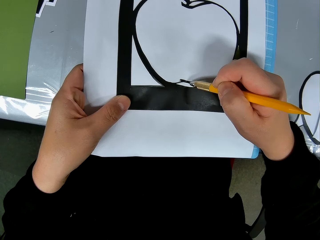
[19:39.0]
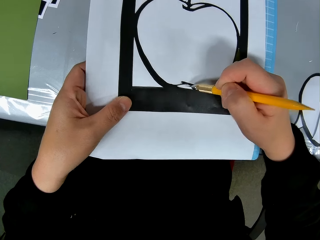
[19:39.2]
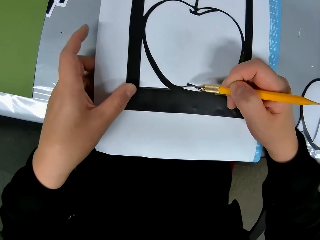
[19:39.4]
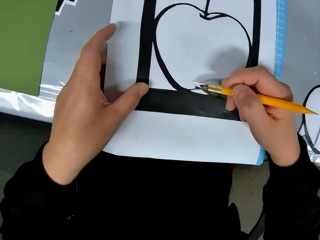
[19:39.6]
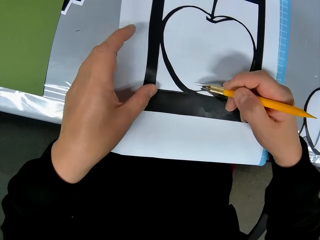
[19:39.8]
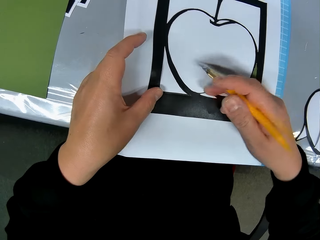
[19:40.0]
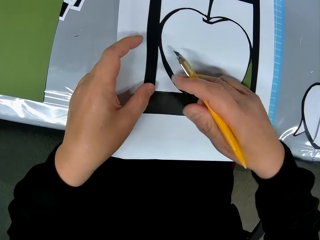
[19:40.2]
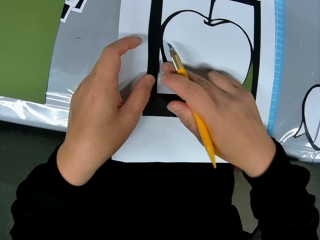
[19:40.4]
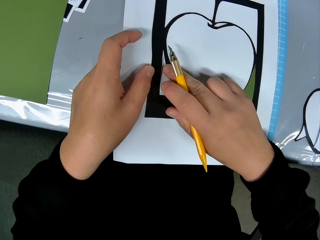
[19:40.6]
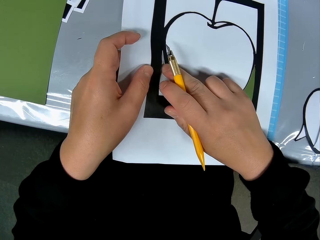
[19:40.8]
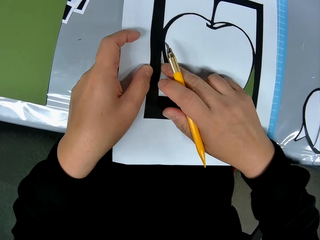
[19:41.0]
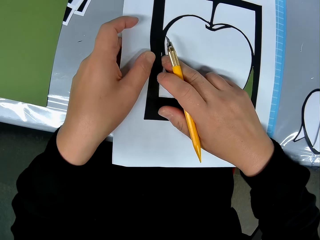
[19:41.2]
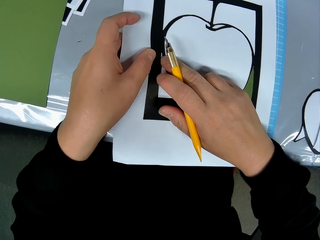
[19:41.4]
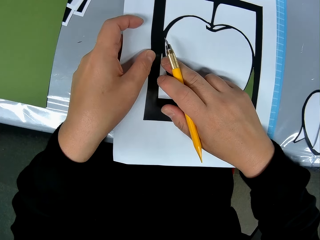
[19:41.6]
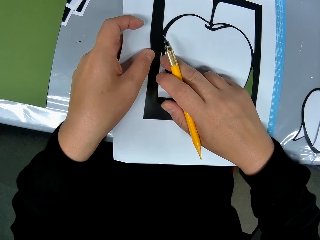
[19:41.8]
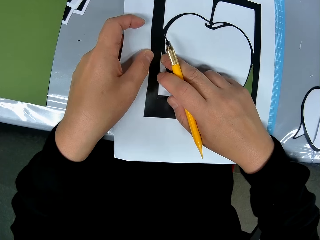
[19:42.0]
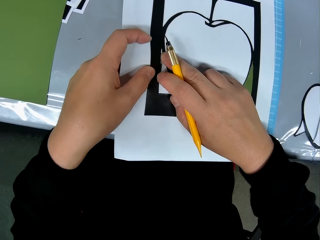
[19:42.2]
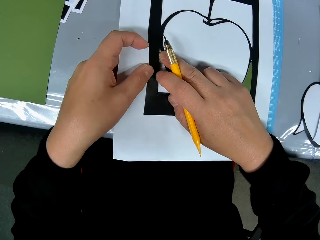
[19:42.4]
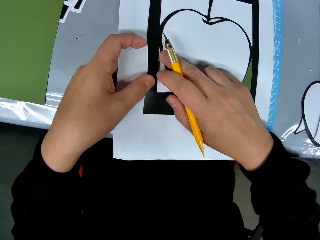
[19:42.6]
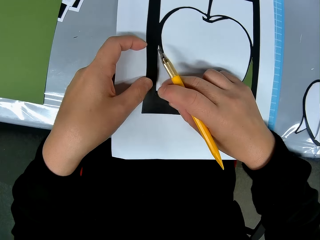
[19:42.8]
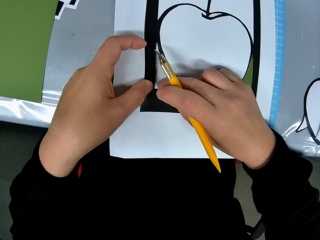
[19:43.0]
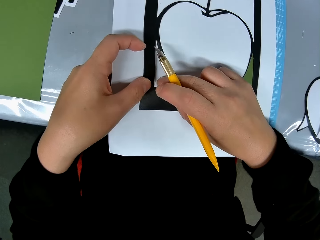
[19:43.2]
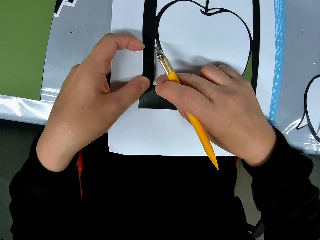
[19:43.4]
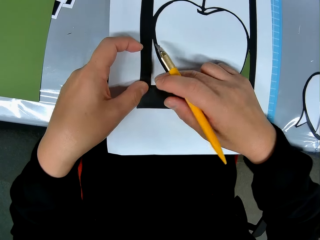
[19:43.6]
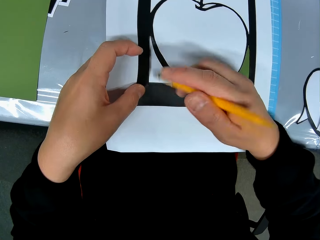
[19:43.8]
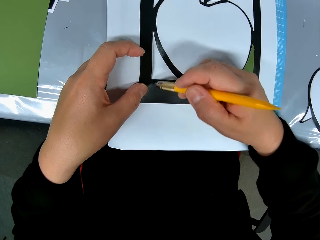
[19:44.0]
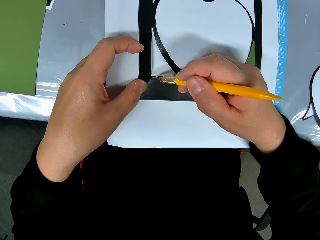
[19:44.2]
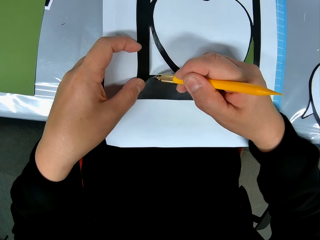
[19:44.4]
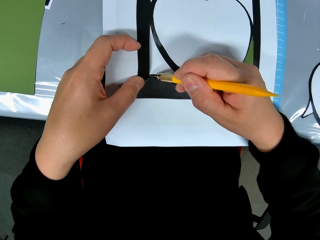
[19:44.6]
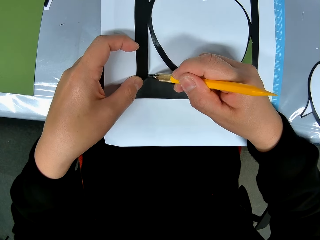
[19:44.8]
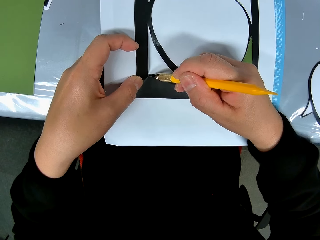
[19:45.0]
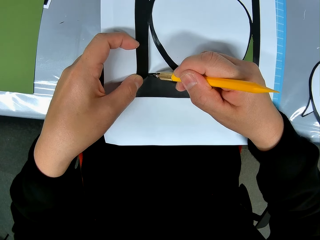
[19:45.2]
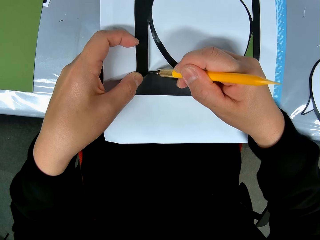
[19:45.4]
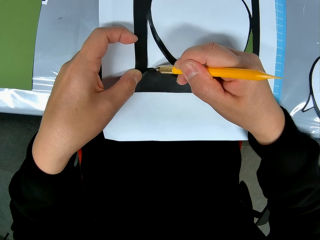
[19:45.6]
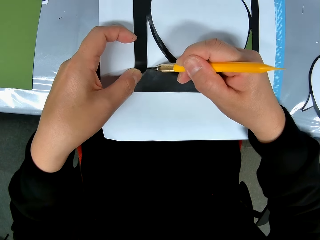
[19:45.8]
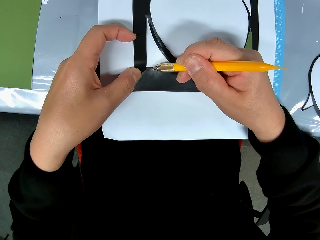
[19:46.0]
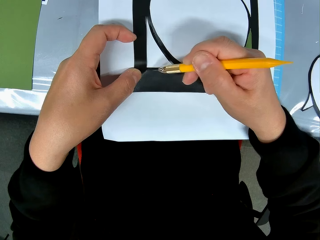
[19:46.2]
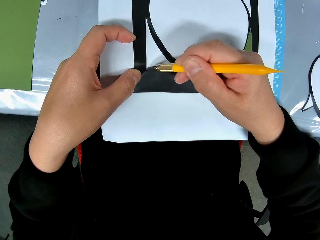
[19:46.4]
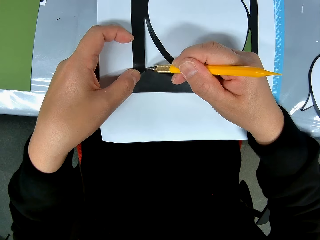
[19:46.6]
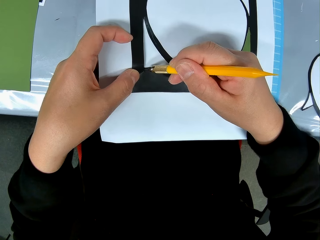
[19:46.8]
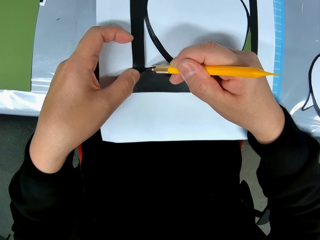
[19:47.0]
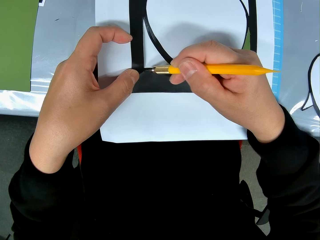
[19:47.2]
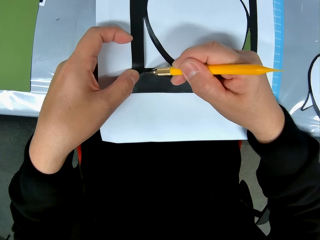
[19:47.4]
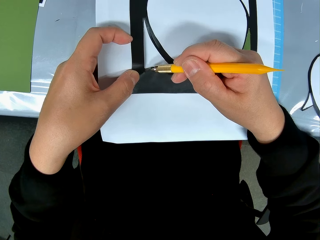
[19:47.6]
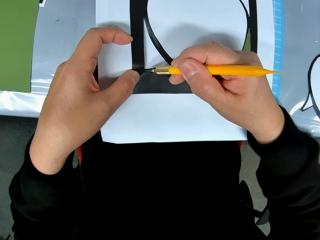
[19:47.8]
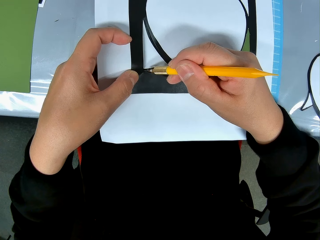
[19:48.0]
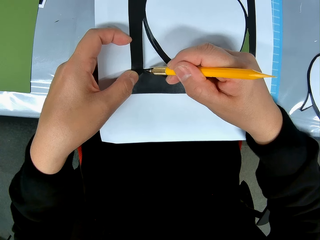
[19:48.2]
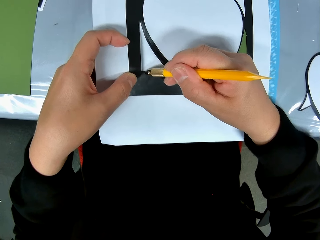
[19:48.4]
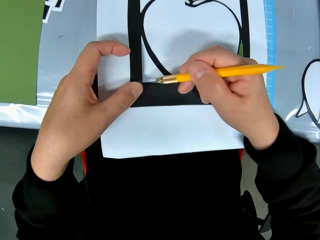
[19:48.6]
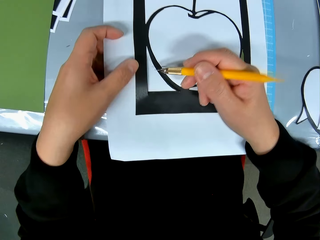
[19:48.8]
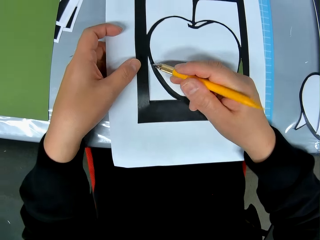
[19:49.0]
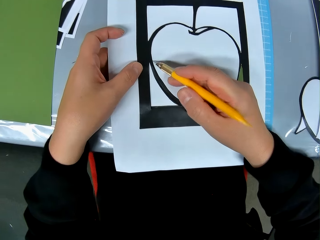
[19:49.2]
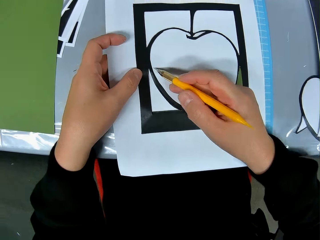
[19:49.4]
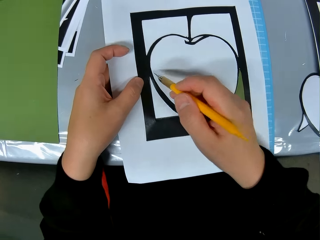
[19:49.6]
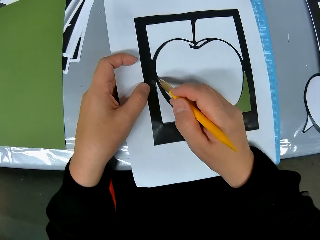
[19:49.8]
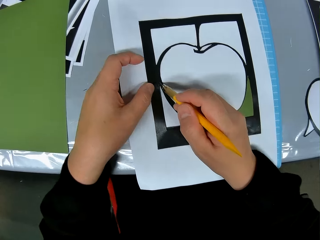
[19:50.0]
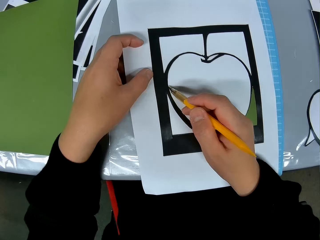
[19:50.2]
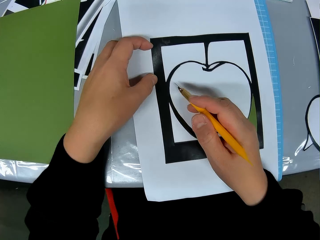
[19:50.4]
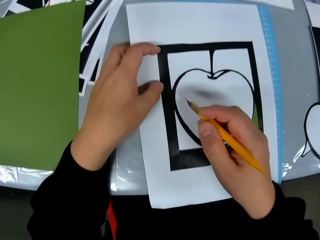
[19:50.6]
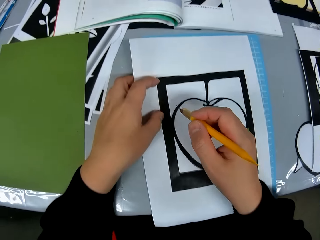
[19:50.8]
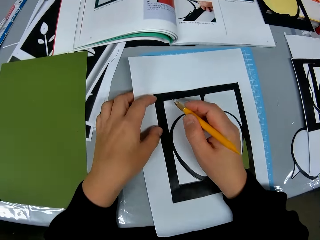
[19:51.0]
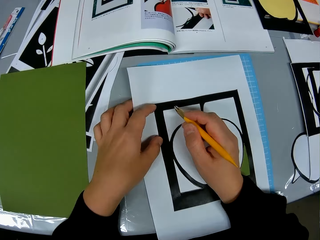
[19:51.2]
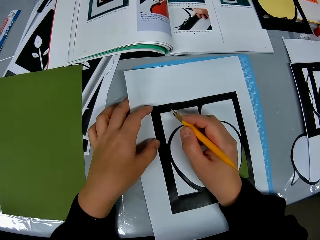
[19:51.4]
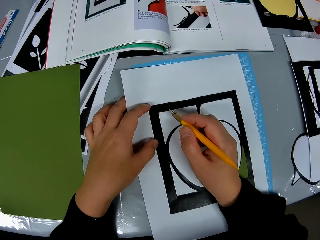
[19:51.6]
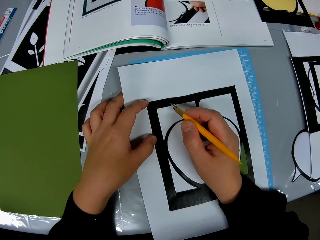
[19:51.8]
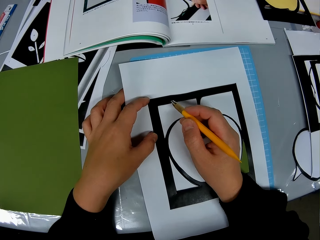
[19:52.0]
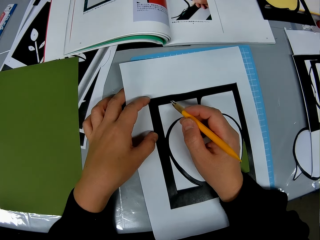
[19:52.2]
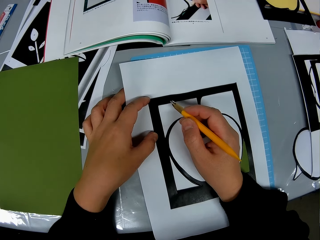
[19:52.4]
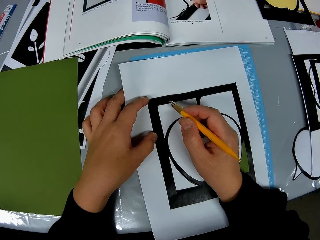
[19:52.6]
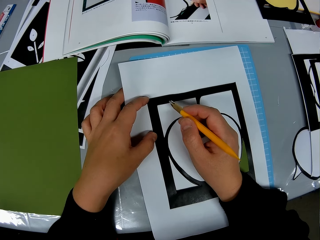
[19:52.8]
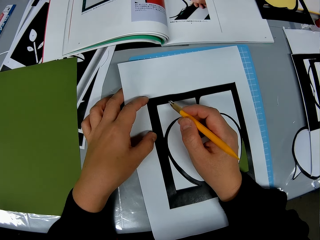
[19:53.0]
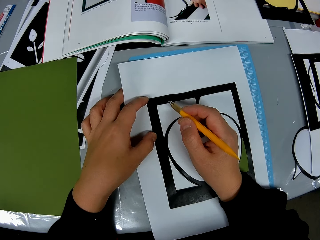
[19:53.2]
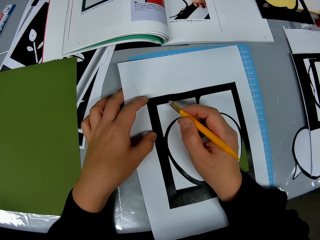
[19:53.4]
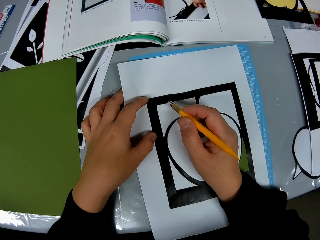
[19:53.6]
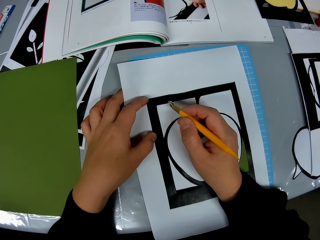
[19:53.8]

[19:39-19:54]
The camera wearer moves a hand. He uses his hand and the cutter on the drawing book. He holds the art. He cuts the art. He moves a hand. He cuts the art. He moves a hand. He moves the blade. He cuts the art.

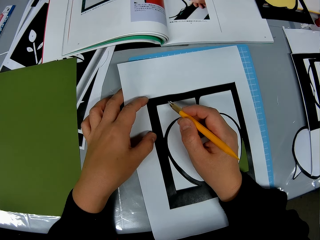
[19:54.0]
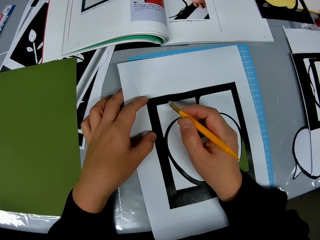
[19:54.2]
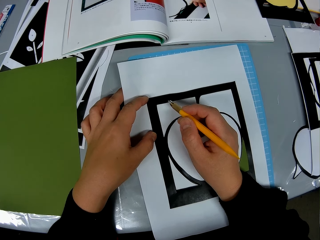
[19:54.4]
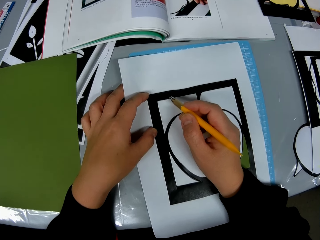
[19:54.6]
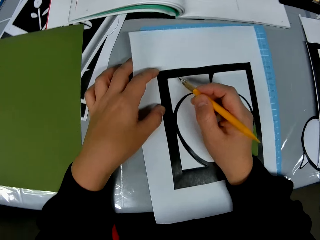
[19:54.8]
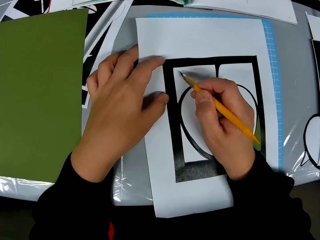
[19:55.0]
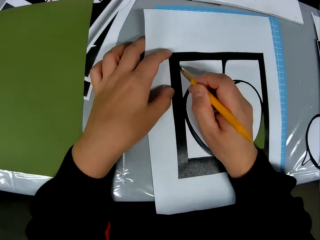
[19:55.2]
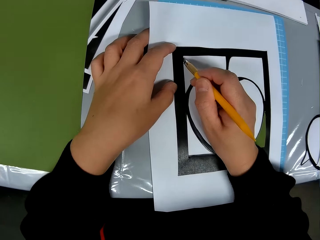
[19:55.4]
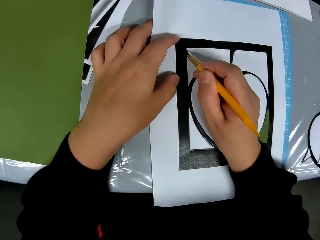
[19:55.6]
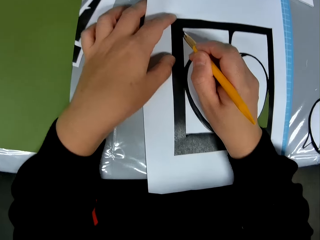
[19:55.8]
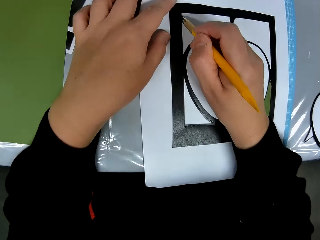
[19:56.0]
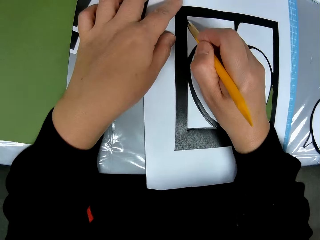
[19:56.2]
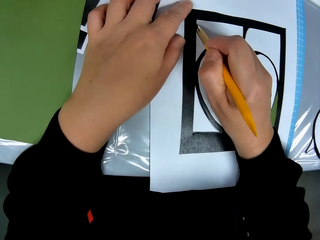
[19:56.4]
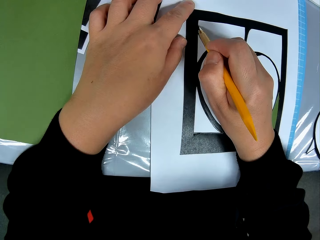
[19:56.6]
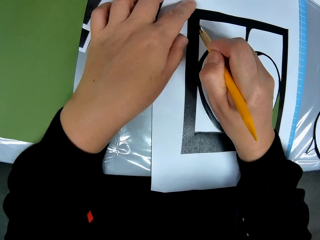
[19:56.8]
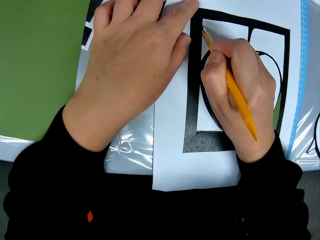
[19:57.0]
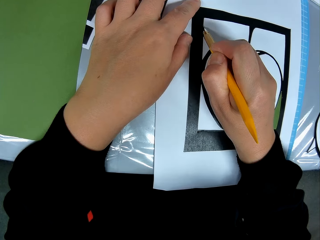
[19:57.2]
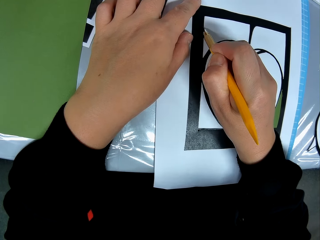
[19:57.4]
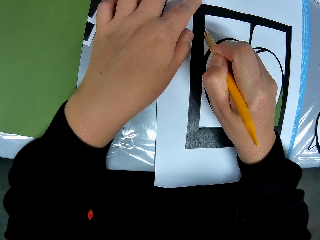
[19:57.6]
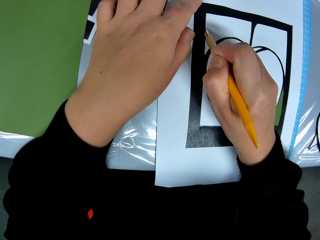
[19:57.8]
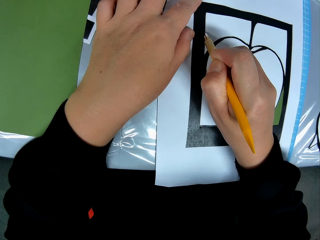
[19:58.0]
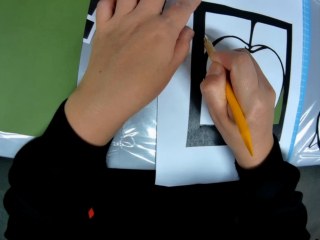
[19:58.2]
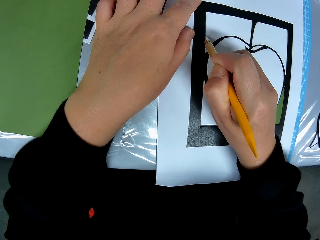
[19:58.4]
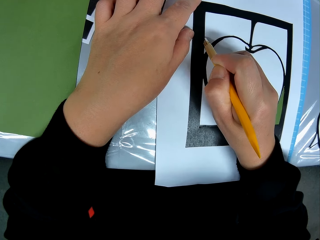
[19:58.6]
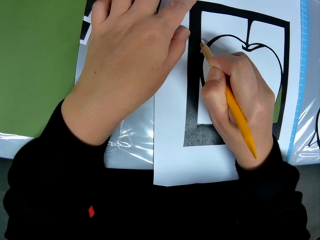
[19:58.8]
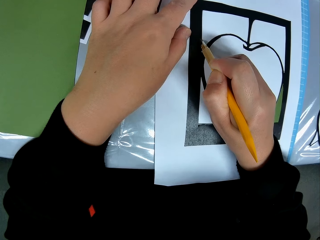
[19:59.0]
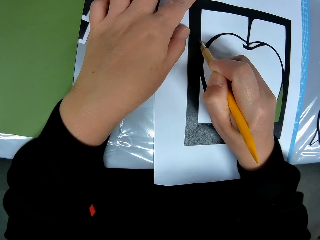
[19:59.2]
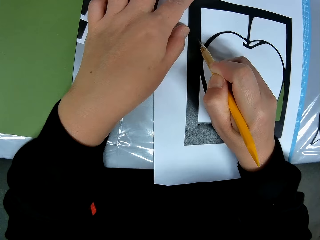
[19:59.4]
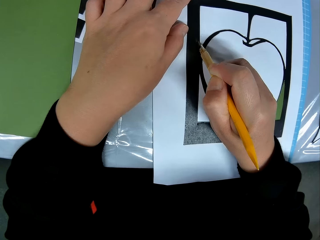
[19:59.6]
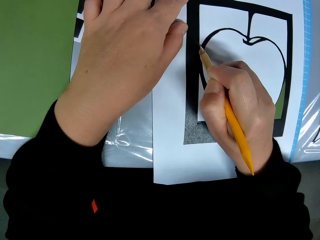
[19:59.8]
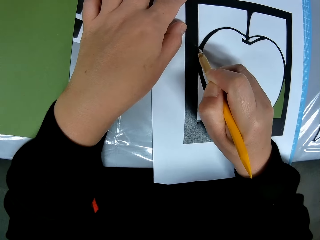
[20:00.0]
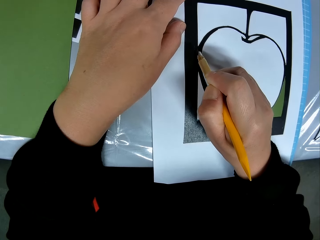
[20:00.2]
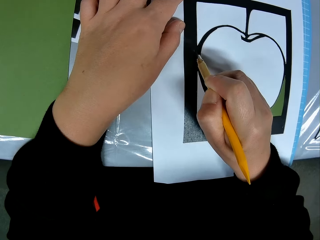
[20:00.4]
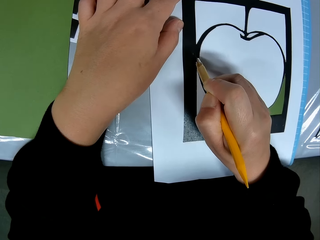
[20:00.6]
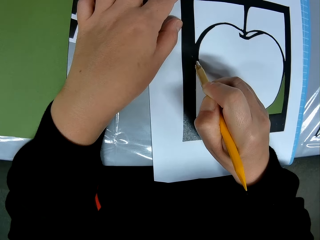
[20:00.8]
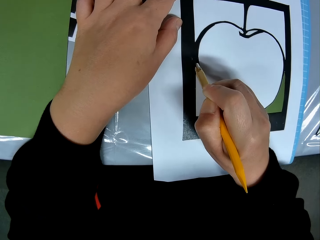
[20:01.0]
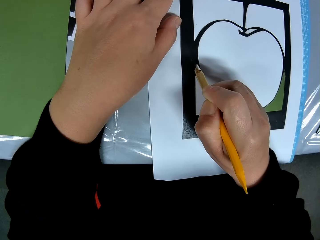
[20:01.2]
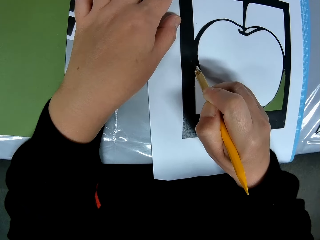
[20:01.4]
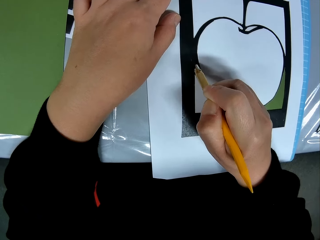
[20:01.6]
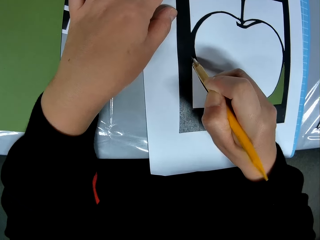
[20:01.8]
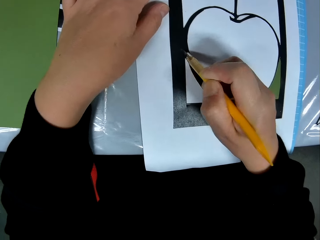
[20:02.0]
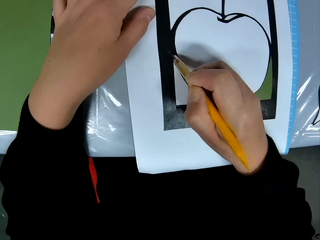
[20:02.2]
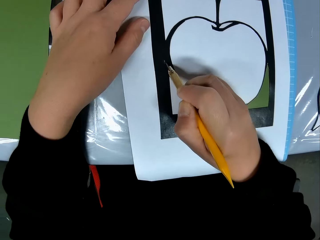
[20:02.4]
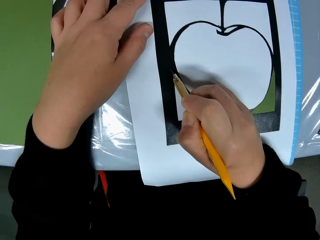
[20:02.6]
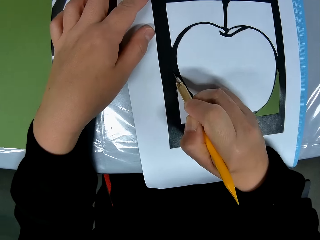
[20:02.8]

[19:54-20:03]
The camera wearer cuts a part of the drawing book with the cutter. They move a finger.
